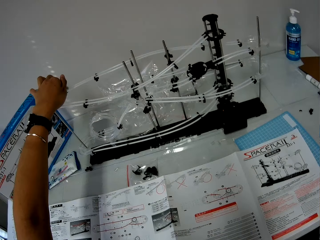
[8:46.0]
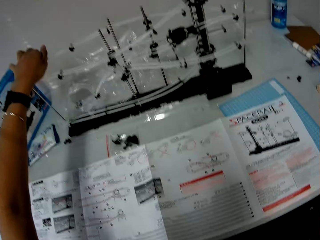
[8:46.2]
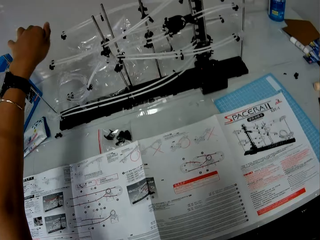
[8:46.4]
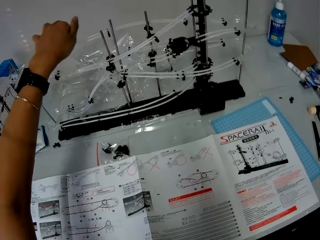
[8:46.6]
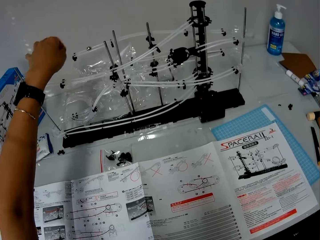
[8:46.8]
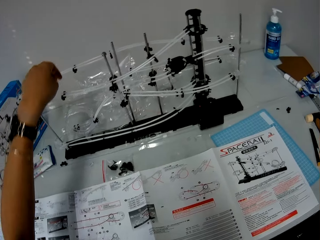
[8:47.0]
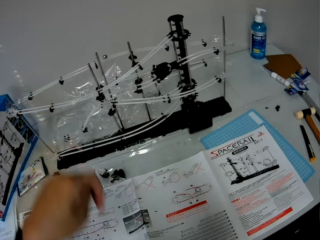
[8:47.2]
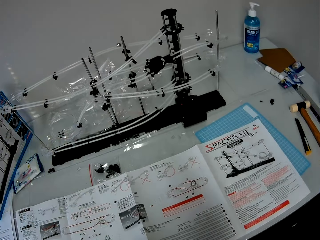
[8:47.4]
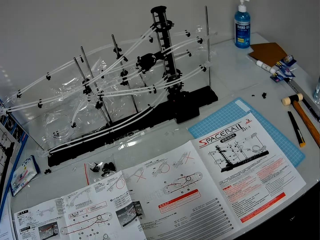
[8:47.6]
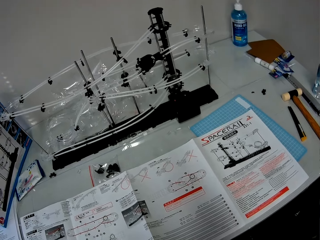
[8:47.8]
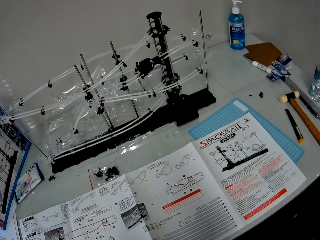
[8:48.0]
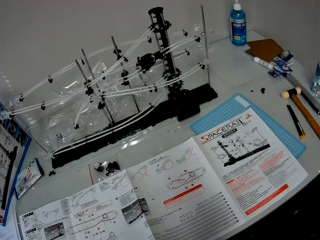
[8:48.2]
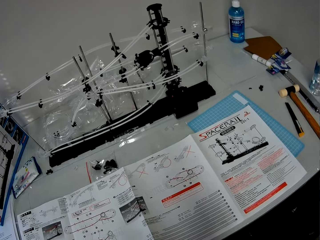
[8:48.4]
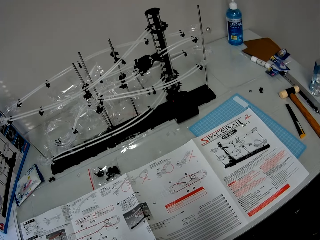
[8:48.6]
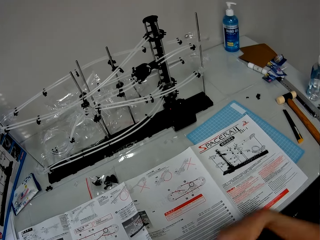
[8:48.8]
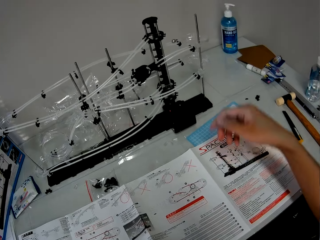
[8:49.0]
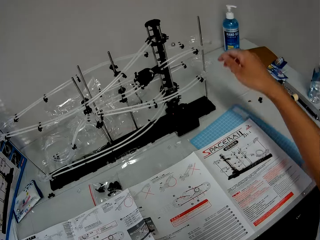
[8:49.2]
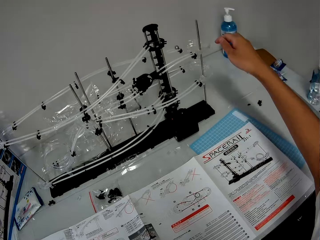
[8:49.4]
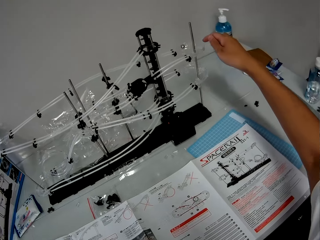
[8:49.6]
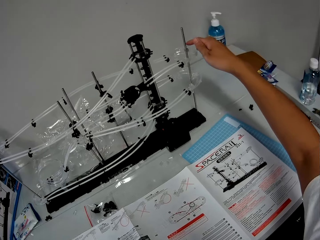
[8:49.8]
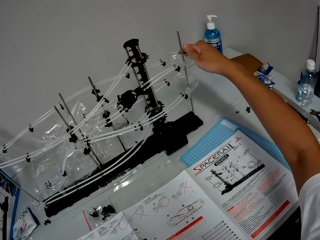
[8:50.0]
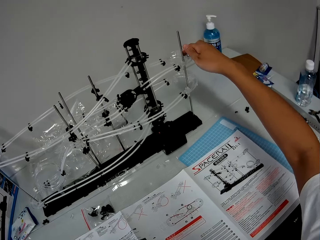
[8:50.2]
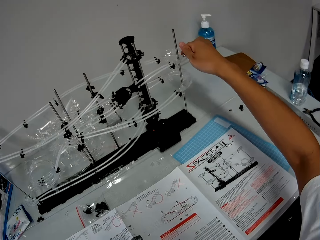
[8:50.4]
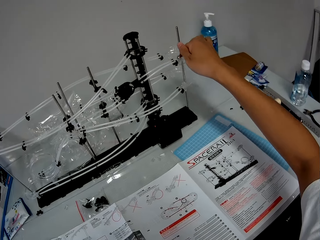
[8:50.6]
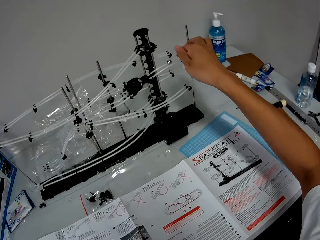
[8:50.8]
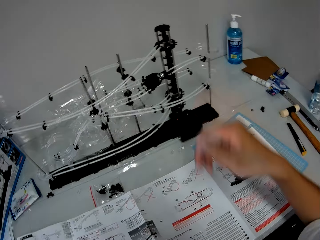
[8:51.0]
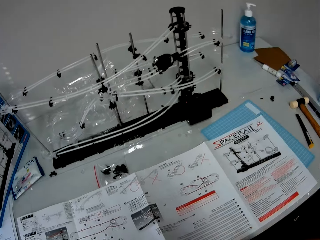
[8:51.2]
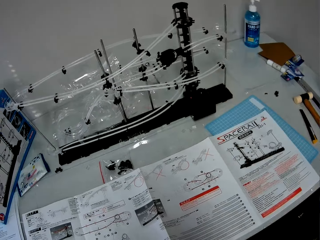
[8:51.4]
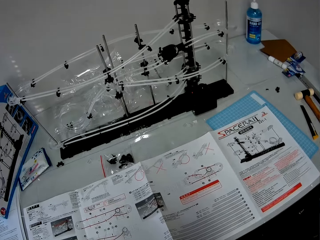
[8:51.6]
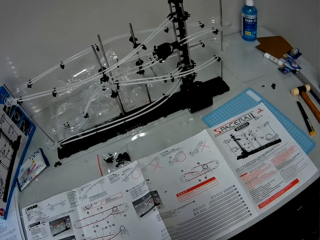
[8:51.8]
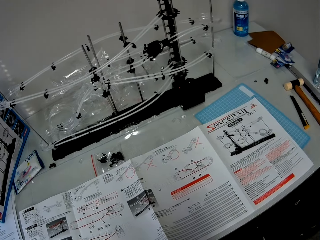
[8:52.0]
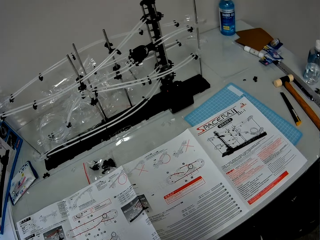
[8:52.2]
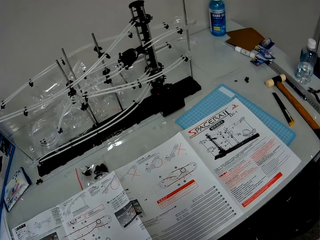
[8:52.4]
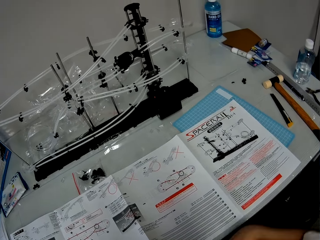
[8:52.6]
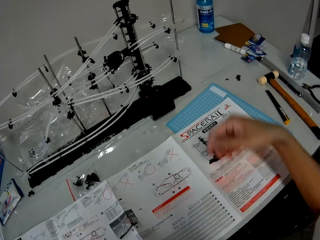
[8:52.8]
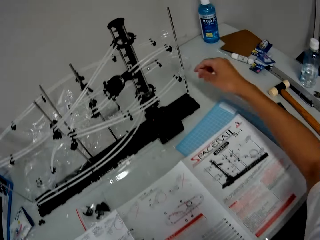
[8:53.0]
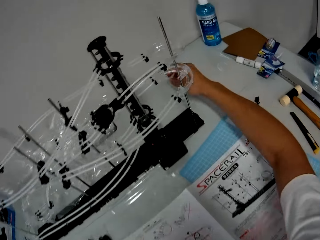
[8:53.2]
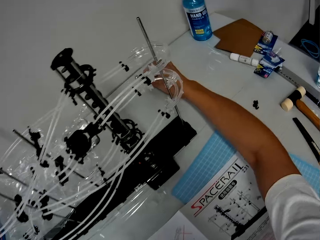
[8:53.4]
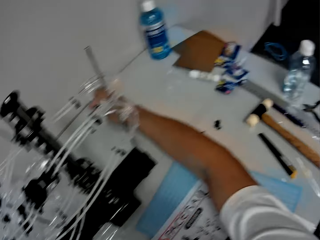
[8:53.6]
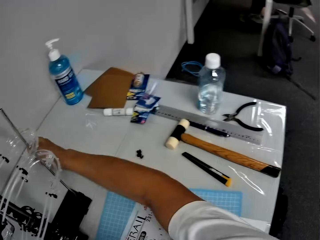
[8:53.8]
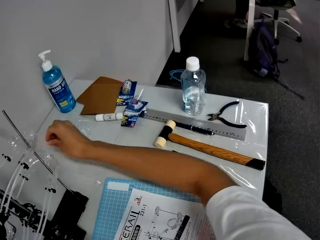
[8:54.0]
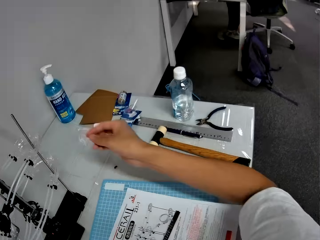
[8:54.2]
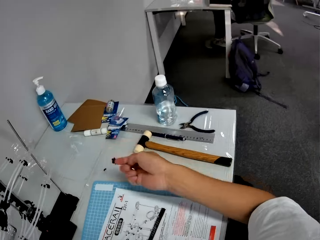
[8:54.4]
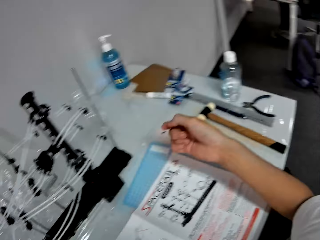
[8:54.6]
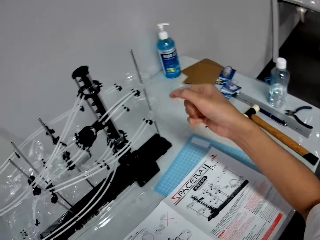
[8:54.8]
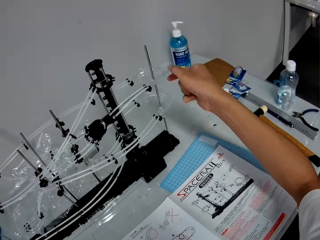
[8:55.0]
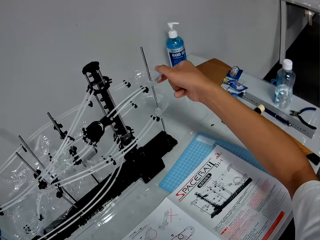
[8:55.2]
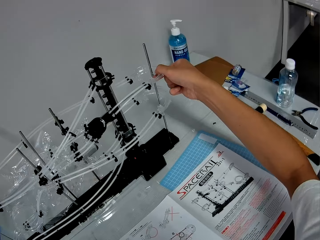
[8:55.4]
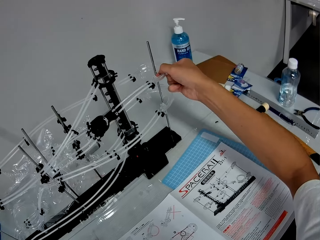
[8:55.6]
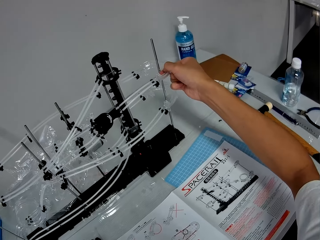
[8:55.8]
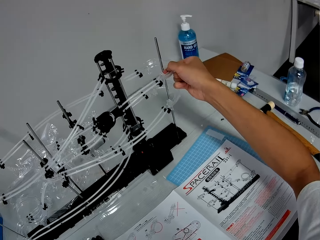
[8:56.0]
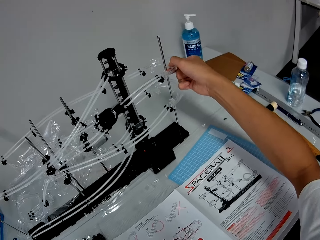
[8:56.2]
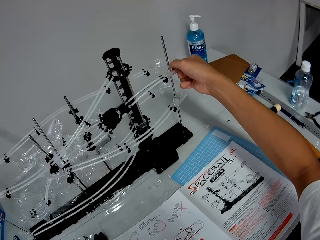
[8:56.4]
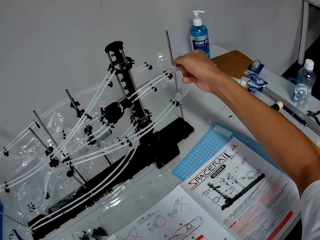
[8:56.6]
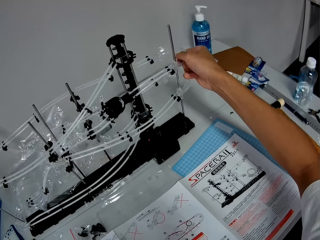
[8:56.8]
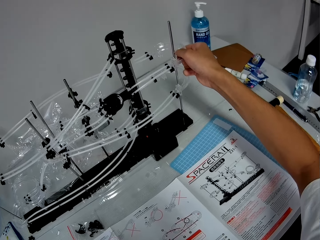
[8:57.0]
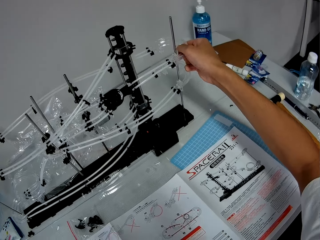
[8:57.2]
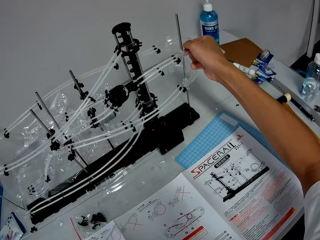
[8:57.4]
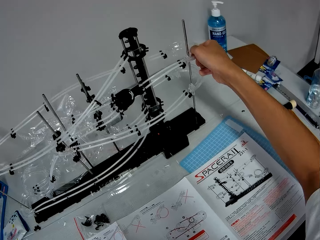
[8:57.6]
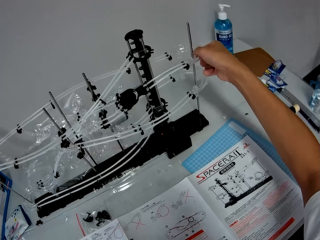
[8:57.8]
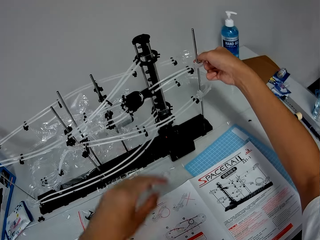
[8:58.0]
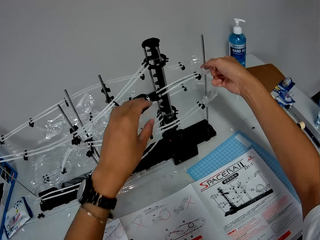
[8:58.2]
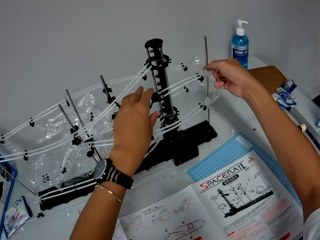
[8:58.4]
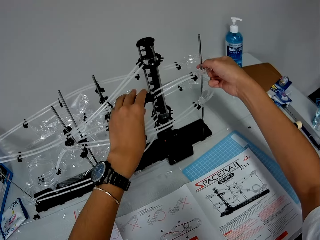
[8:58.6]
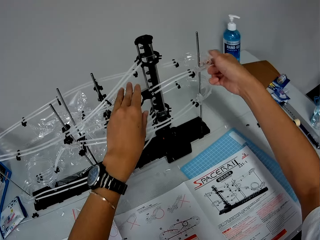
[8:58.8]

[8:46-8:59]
The camera wearer pushes the steel ball on the rails with his left finger. He pushes the steel ball on the rails with his right finger. He picks up the steel ball from the table with his right hand. He adjusts the space rail with his hands.

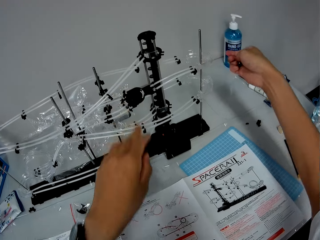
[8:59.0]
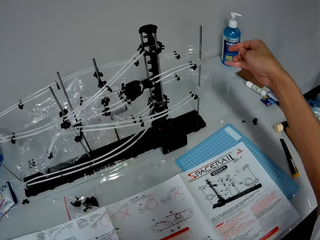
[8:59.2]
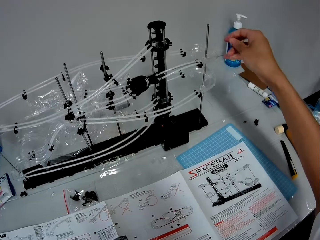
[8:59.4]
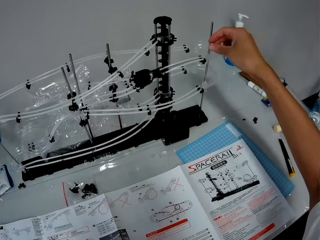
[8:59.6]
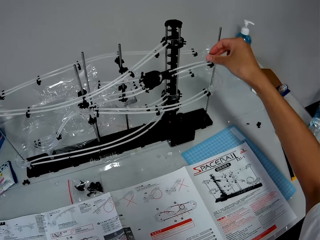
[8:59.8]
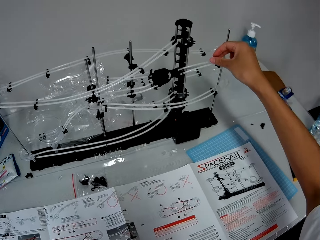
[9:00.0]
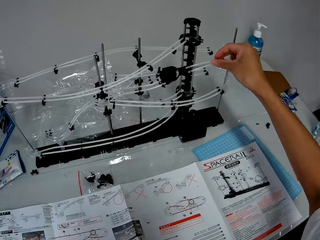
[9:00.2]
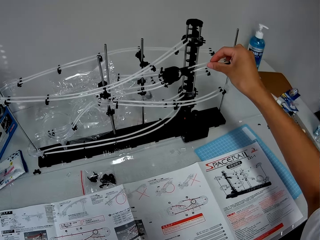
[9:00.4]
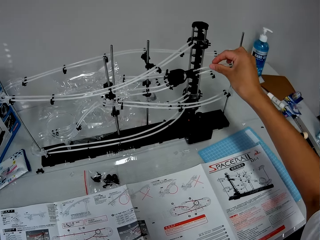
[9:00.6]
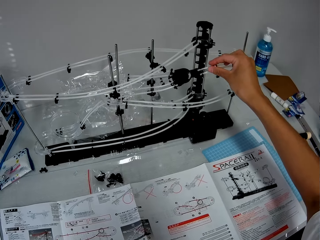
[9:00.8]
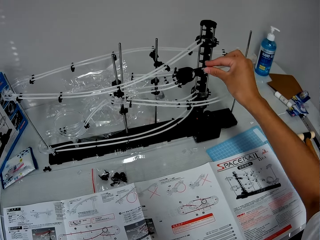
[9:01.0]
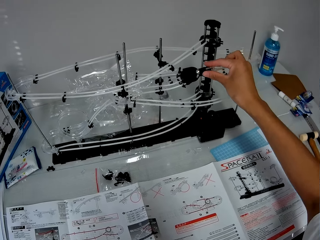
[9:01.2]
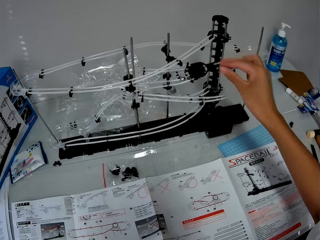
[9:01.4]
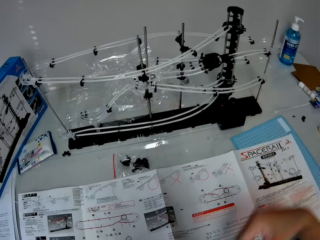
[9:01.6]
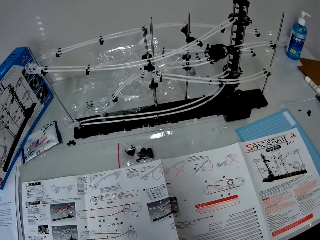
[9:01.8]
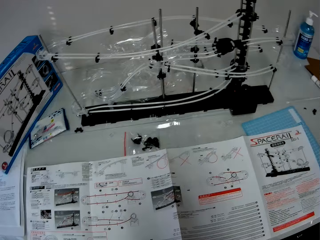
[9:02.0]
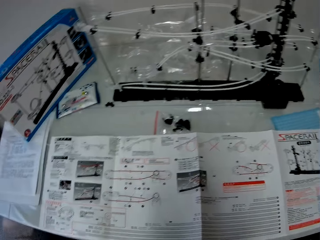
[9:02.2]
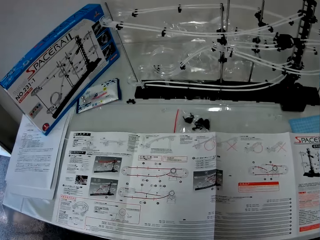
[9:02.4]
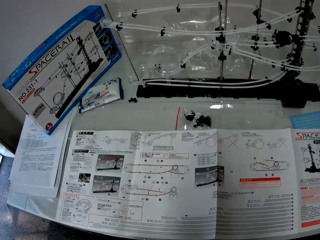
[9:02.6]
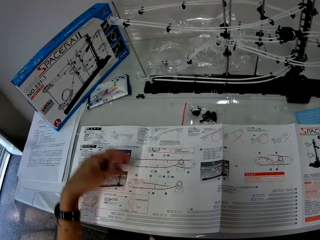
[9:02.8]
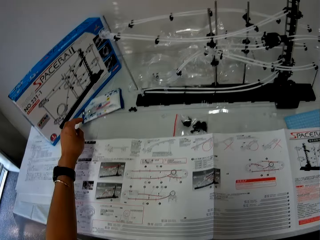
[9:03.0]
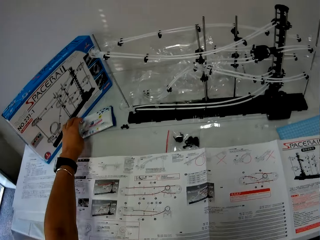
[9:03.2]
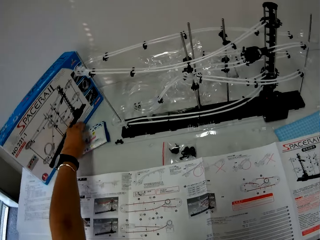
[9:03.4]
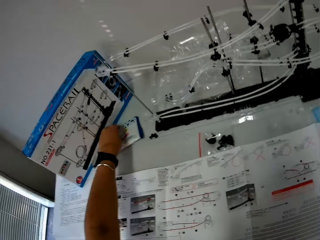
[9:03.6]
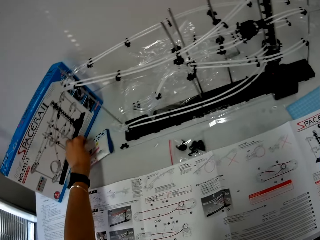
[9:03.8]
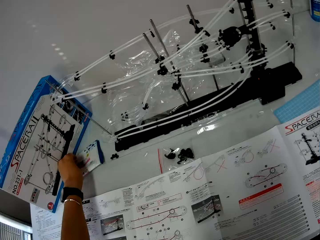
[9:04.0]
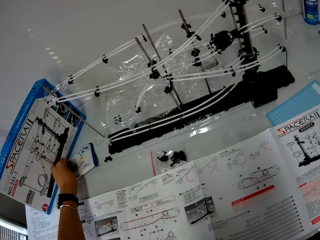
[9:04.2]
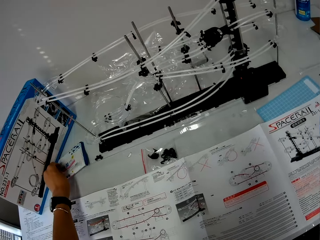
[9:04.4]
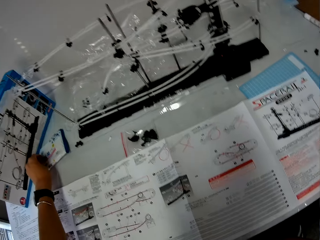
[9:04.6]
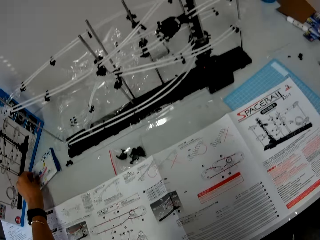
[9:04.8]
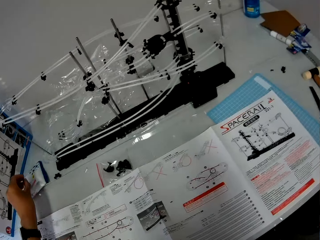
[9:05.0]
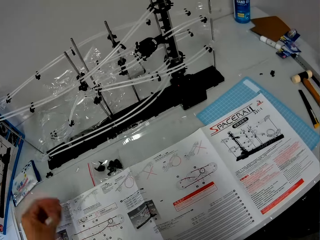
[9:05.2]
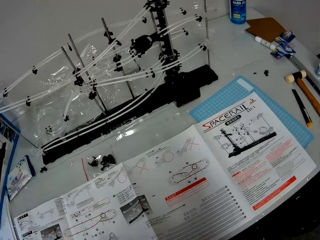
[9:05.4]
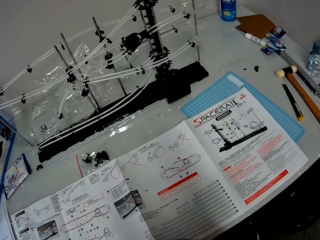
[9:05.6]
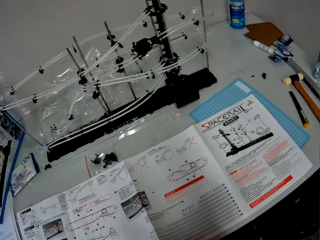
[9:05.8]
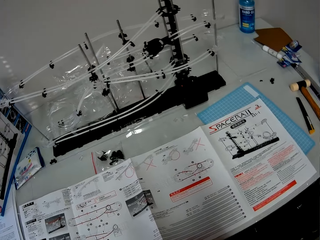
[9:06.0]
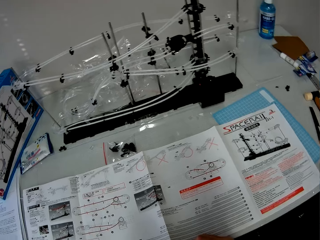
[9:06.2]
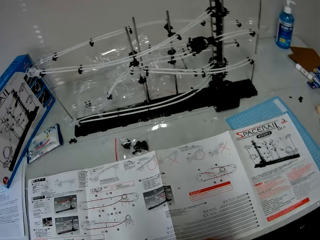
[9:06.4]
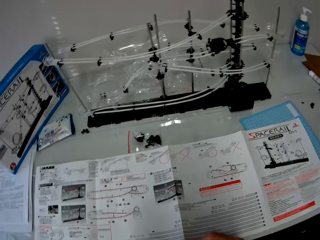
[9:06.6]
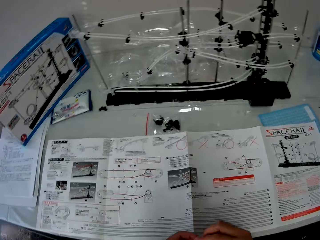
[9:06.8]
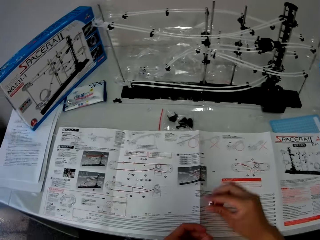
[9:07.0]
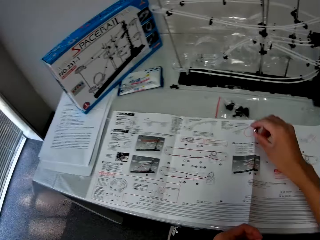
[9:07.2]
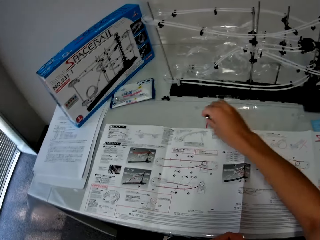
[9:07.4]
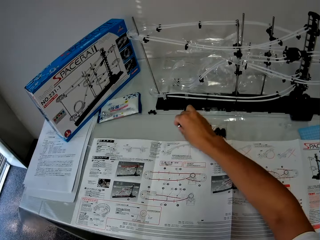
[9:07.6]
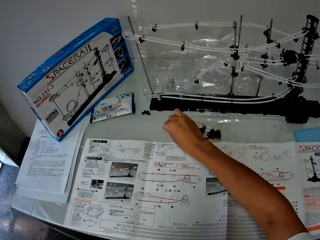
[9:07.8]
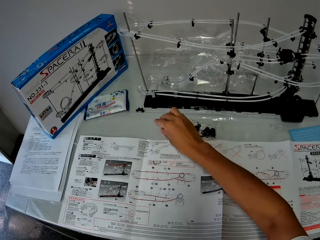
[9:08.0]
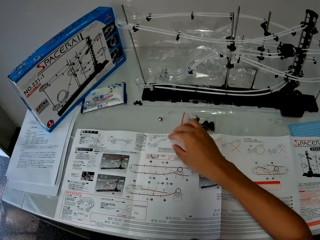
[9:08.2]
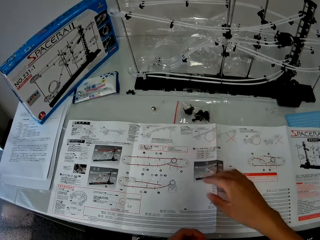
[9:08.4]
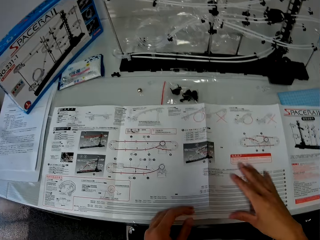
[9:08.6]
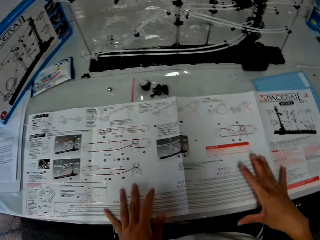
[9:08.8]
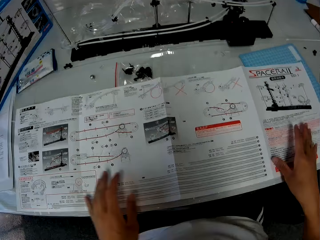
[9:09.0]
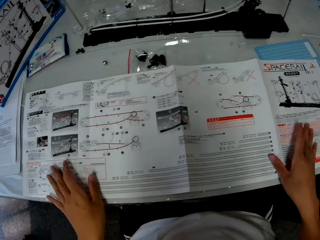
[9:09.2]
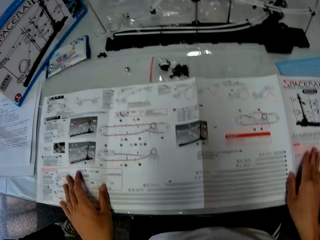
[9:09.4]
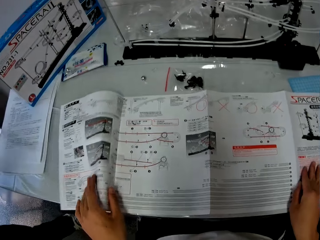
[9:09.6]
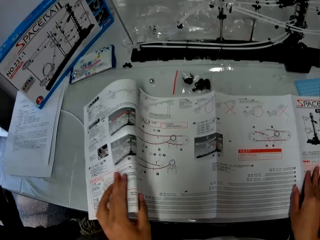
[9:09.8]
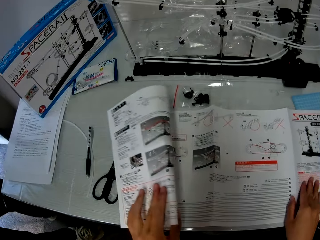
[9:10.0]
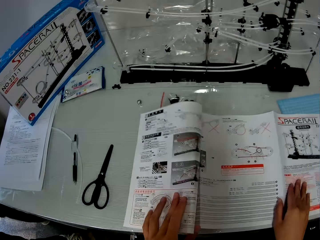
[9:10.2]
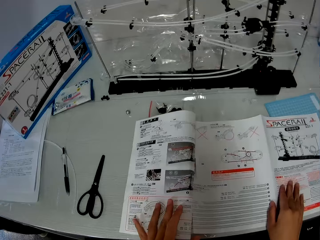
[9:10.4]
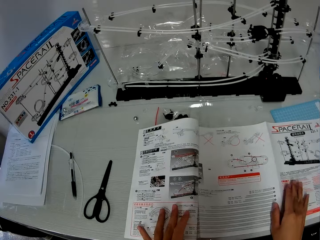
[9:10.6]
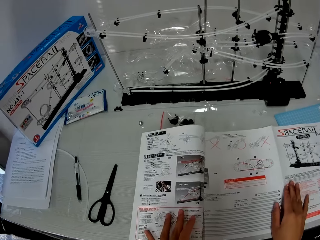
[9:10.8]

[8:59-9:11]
The camera wearer releases the steel ball on the rails. He picks up the steel ball from the table with his left hand. He drops the steel ball on the table. He folds the left page of the instruction manual on the table with his left hand and holds the manual.
